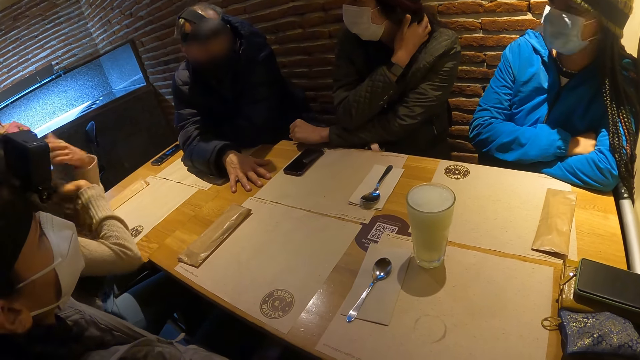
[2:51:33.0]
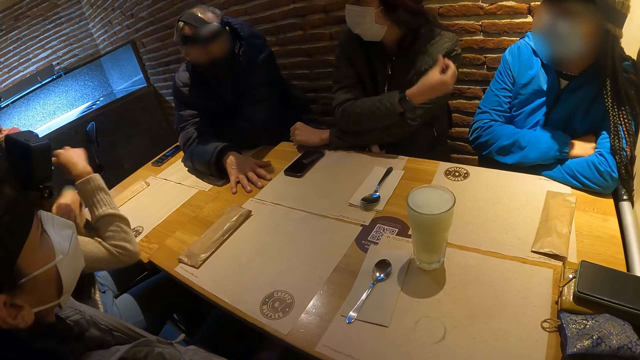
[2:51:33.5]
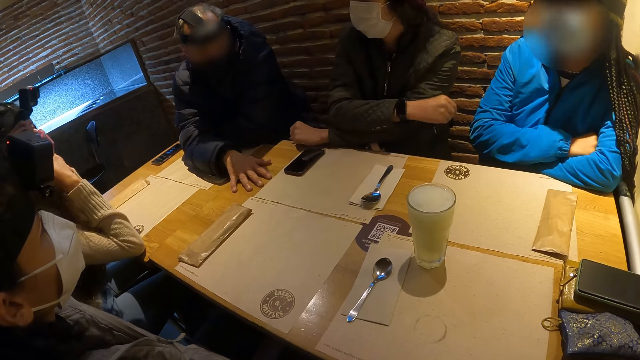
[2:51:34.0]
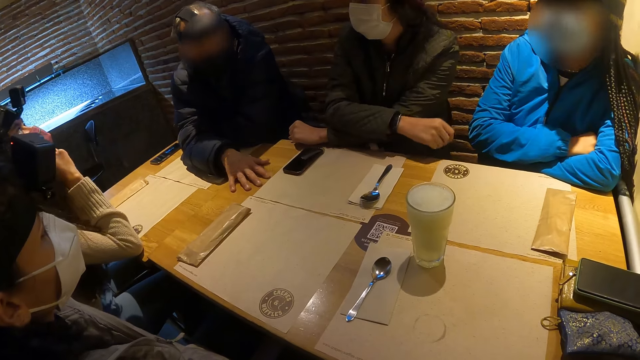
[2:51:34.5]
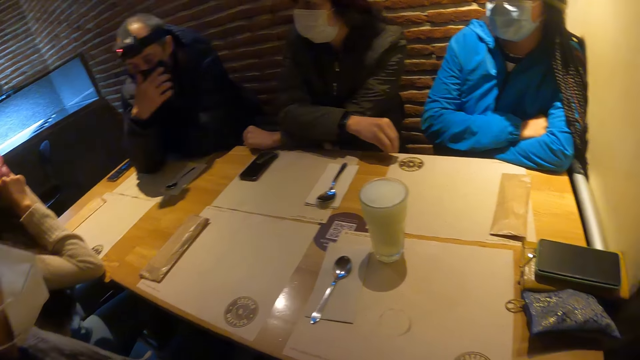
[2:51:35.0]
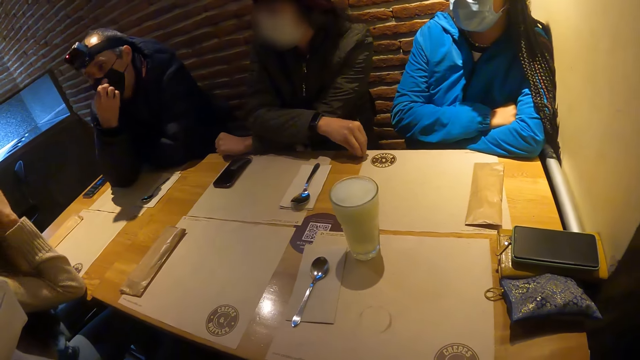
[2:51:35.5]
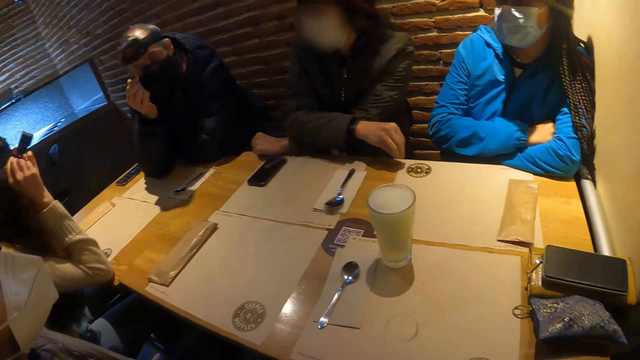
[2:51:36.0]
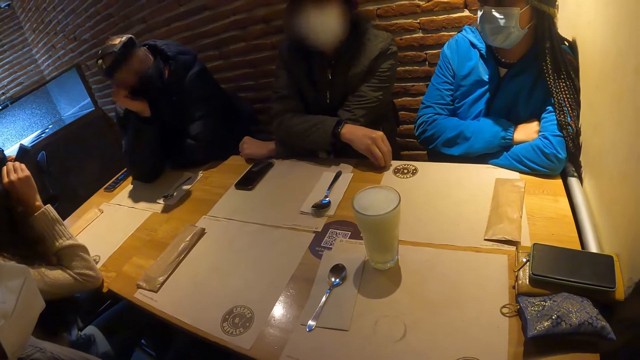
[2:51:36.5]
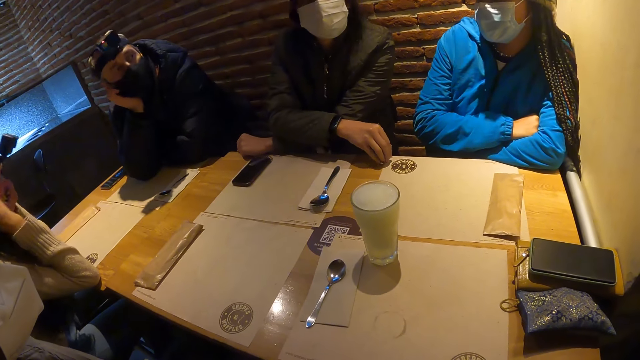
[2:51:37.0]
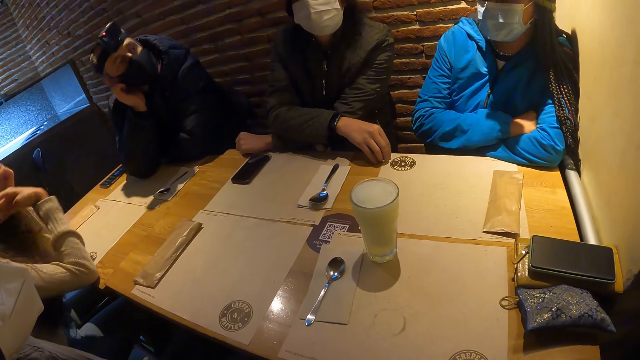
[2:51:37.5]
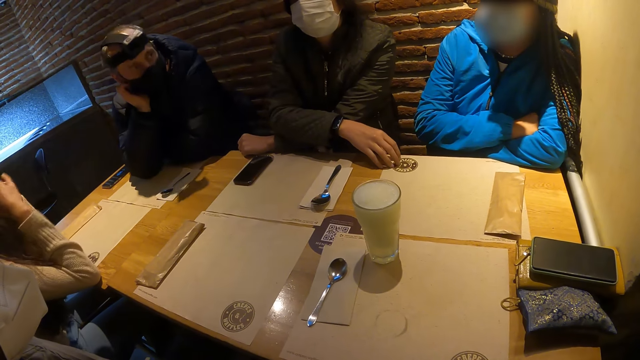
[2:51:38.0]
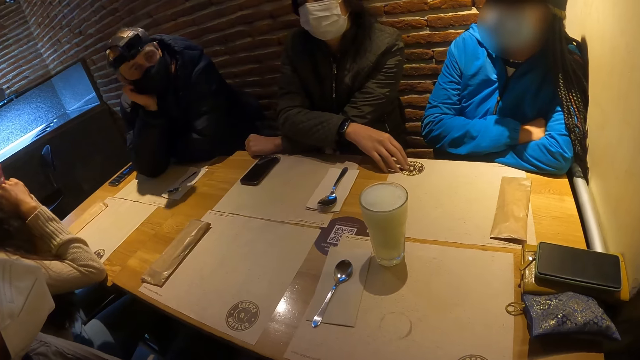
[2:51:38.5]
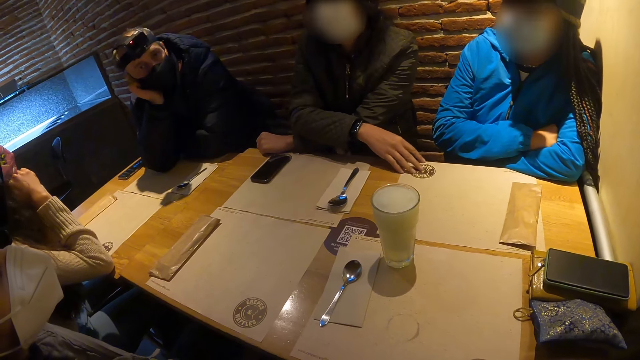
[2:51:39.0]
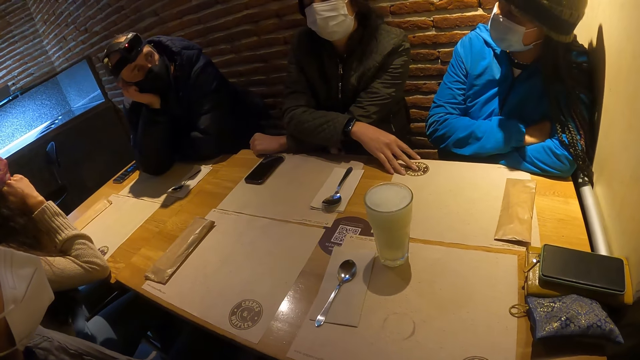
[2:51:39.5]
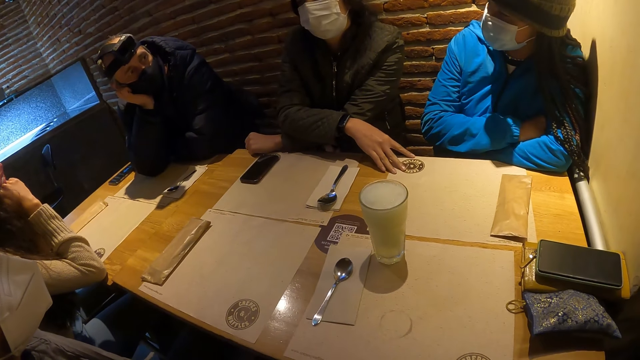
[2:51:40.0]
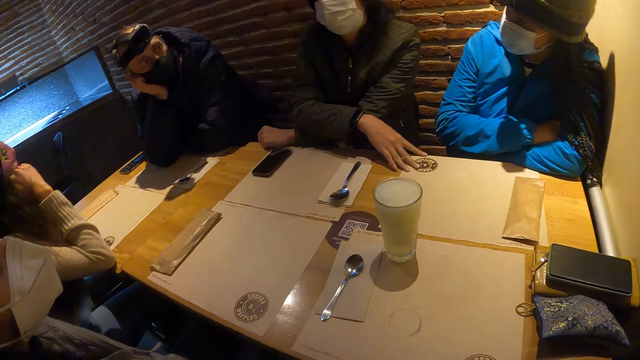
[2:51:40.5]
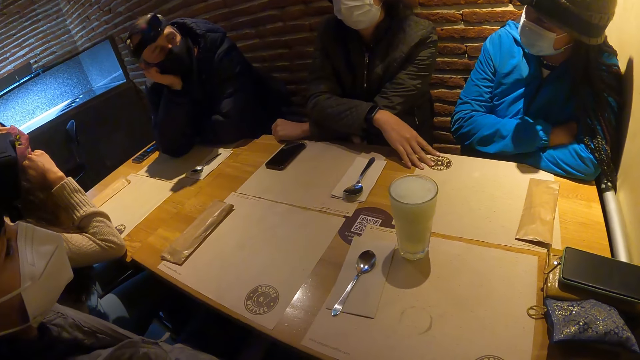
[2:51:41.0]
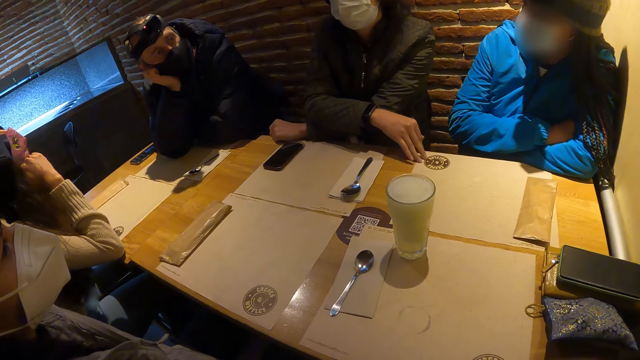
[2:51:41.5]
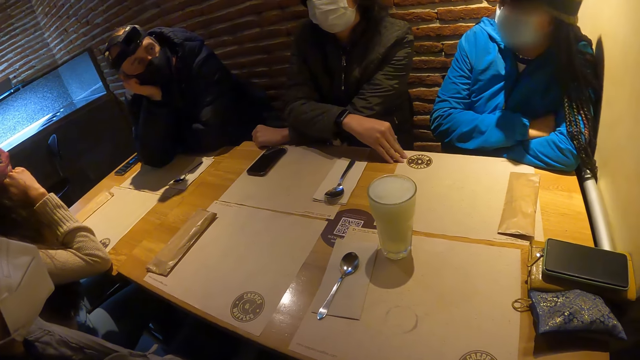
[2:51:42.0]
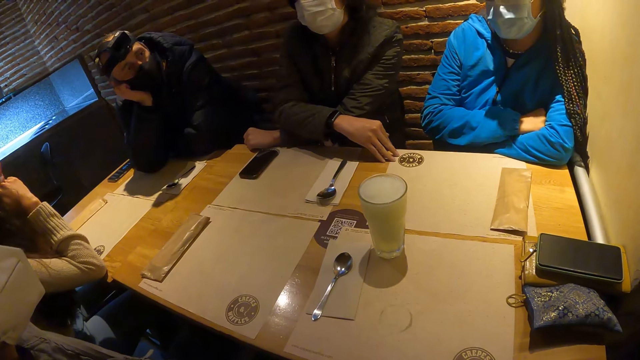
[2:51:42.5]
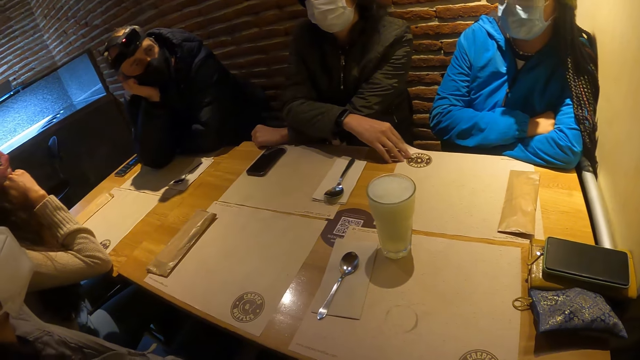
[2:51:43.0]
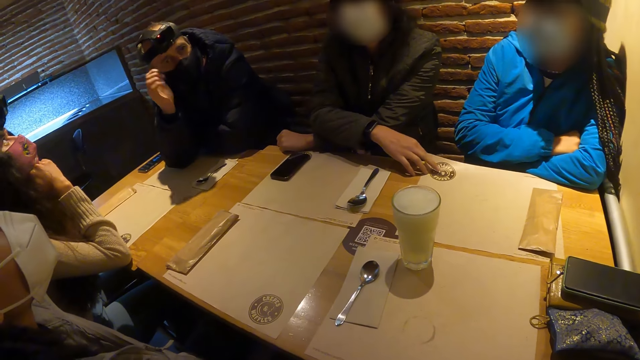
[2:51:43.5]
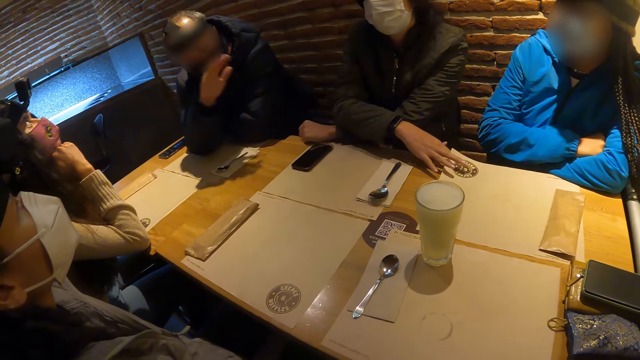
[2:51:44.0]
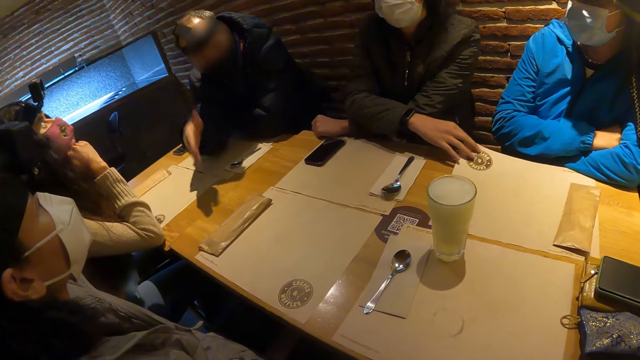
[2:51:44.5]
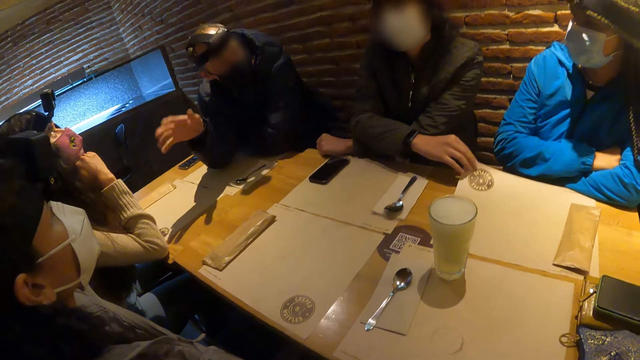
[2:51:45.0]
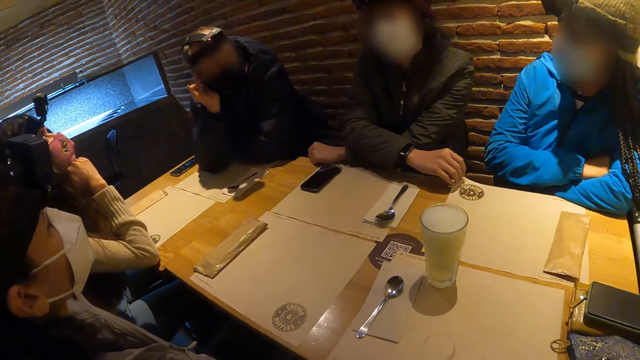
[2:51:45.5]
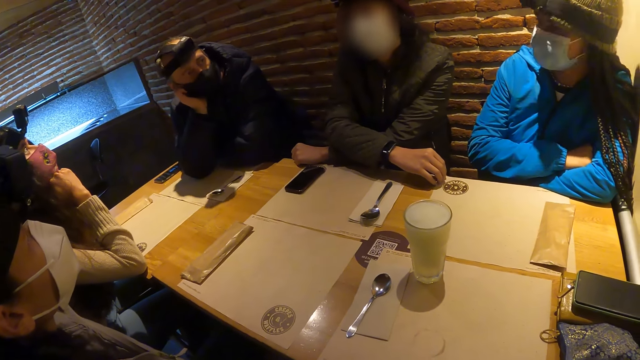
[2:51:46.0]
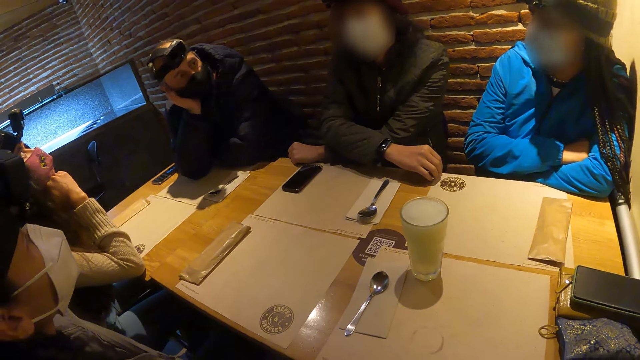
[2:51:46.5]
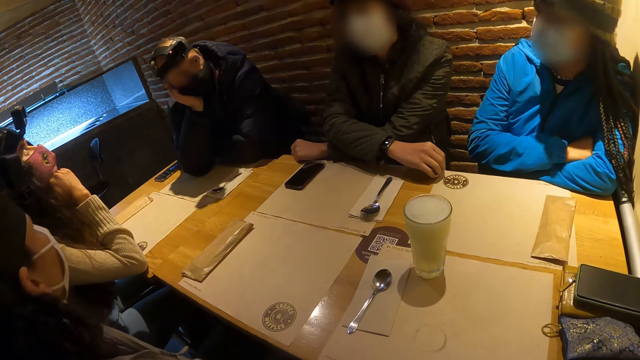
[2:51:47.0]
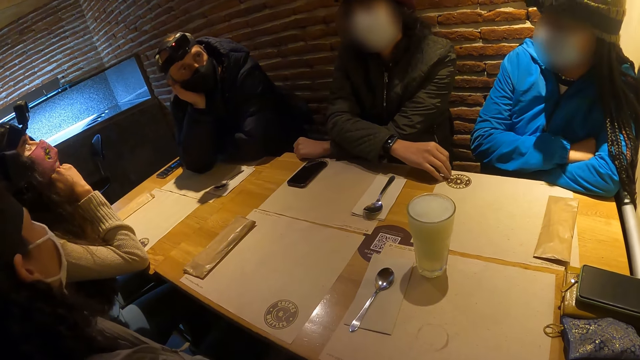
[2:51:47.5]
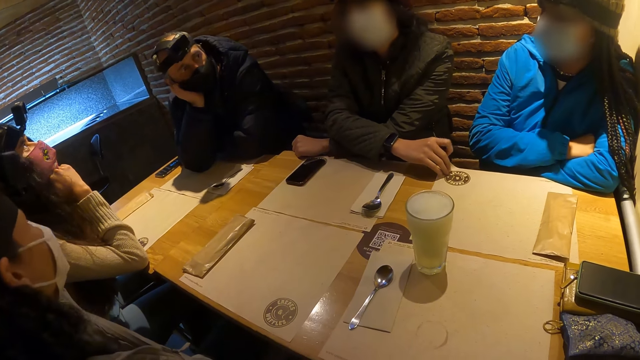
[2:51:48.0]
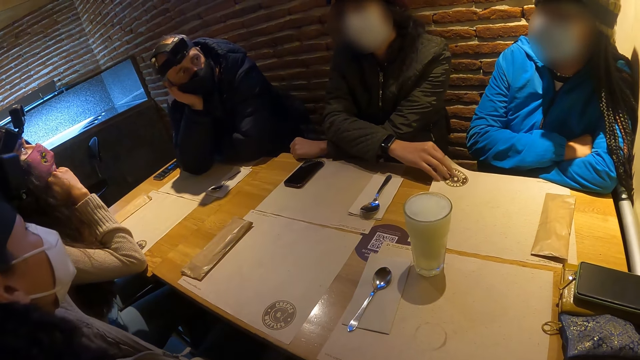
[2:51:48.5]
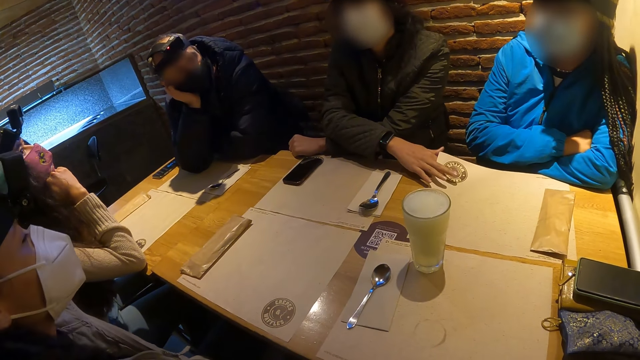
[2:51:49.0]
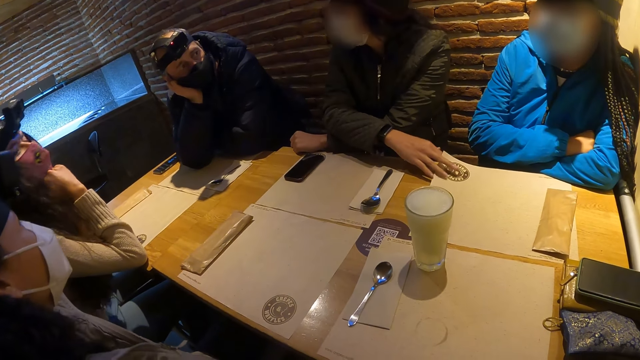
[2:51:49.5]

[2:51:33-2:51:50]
A woman adjusts her hair with her hands. Another woman lowers her right hand. A man adjusts his face mask with his right hand. The man places his right hand under his jaw. The man converses with a third woman. The third woman converses with the camera wearer and others. The second woman touches a table paper cover with her right hand.

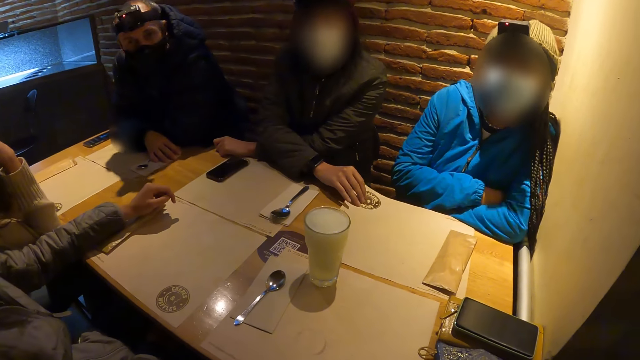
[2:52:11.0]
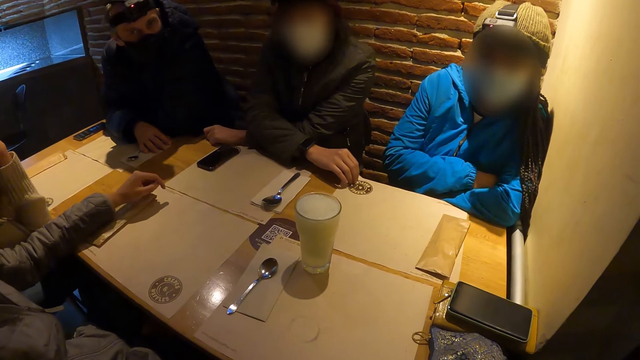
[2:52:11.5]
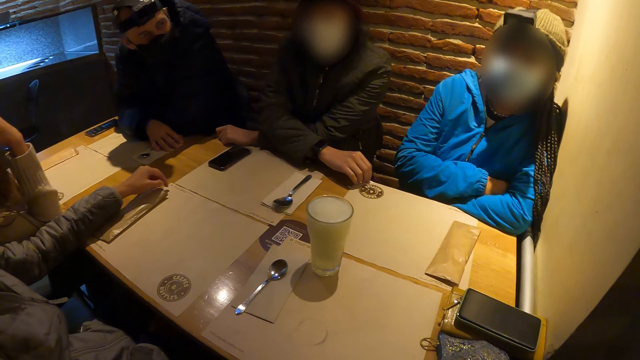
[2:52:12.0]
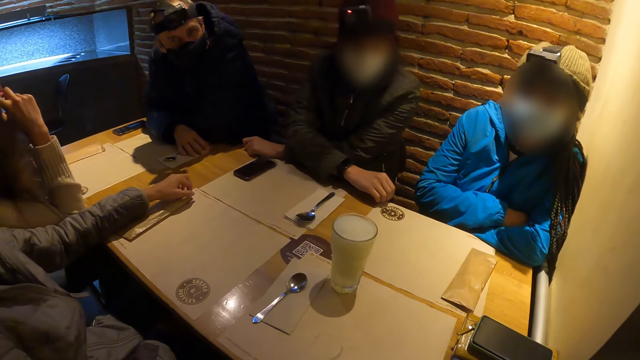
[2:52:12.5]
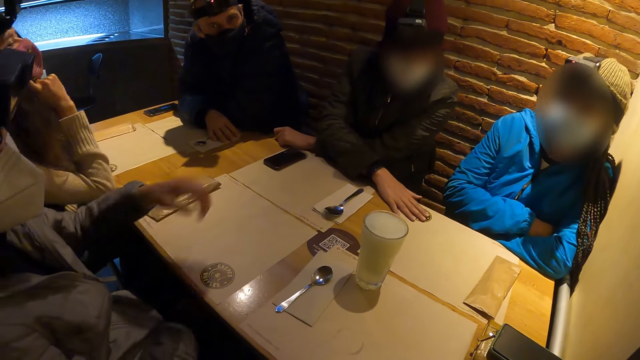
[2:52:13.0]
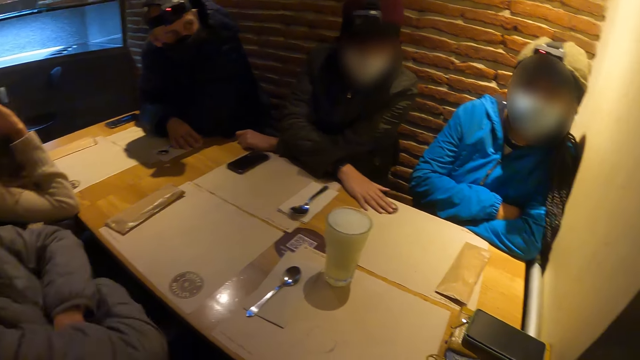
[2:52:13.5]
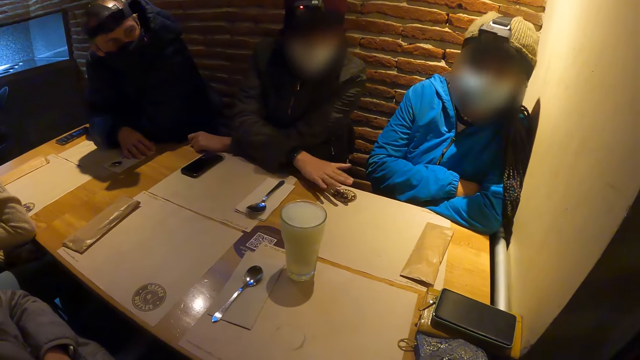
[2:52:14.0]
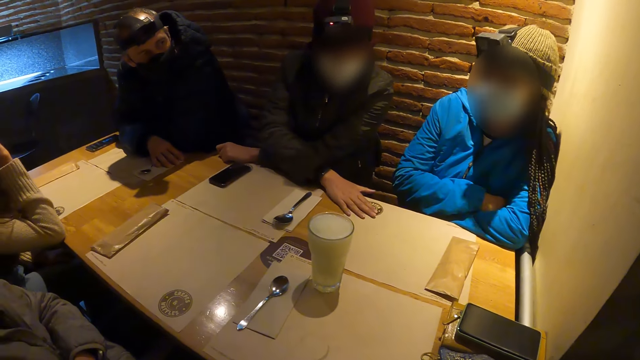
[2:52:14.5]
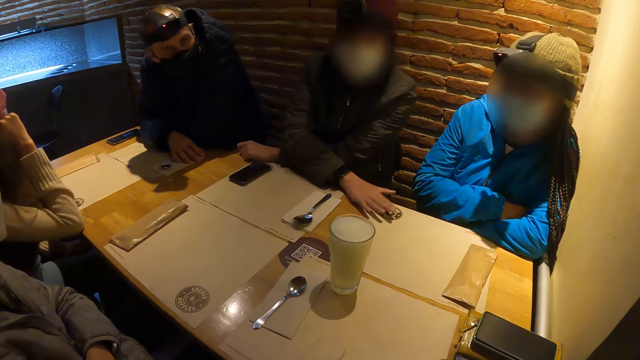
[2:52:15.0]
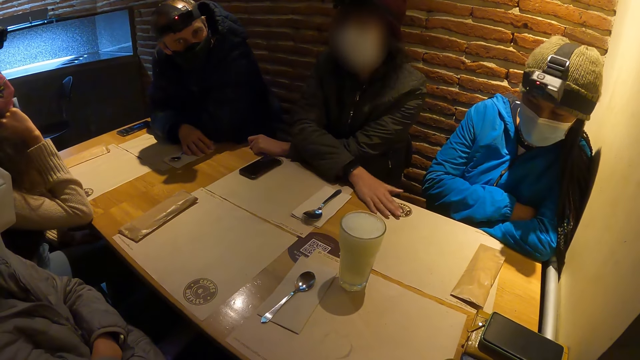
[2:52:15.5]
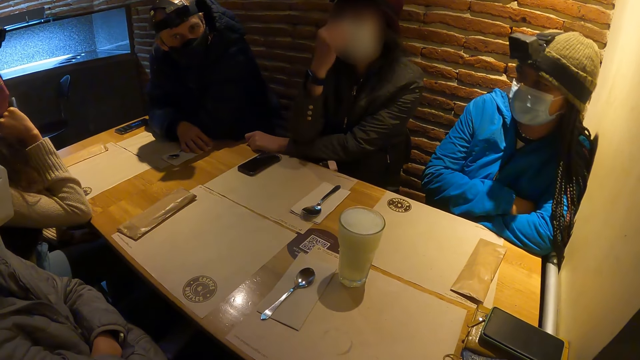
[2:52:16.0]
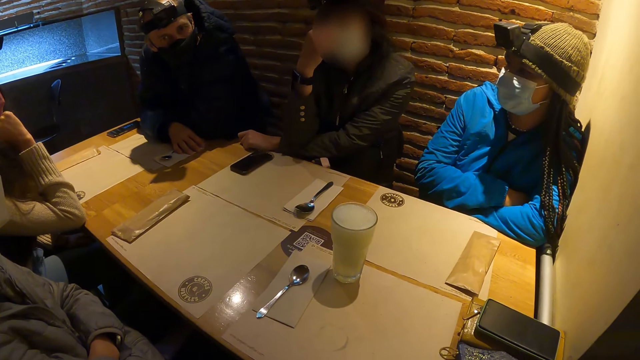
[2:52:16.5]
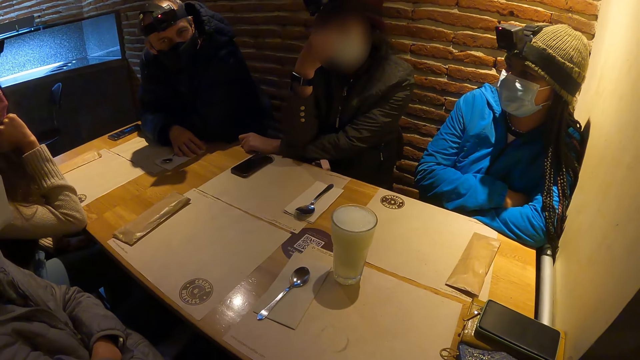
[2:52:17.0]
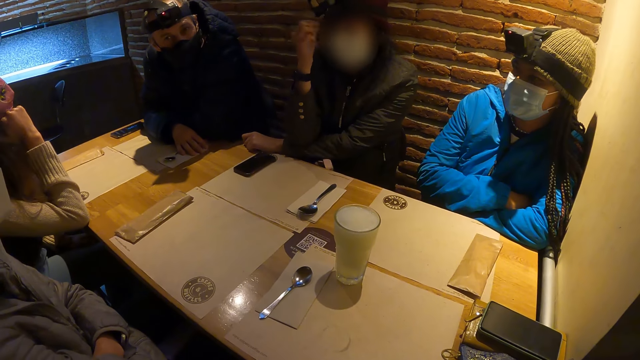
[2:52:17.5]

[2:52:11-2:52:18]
A woman hits her right hand on the table. Another woman raises her right hand towards her face.
